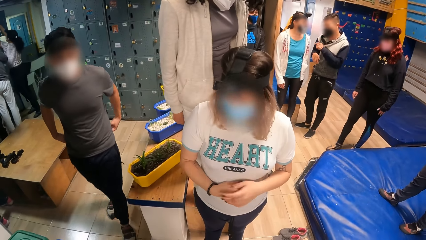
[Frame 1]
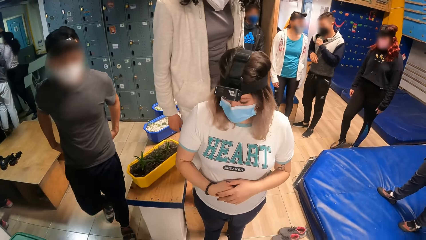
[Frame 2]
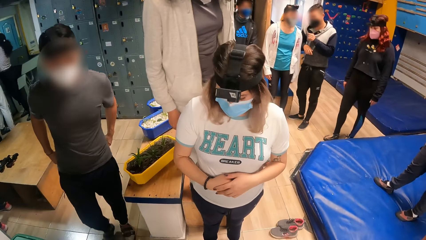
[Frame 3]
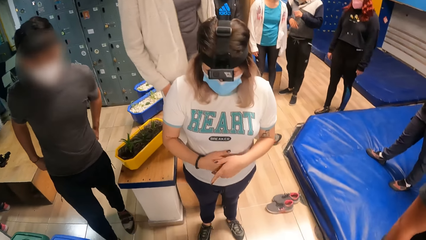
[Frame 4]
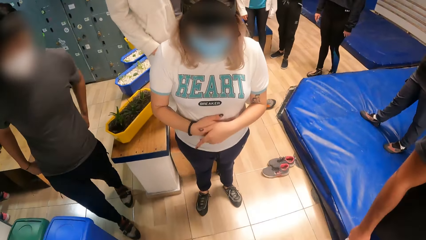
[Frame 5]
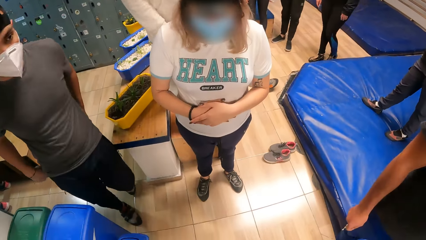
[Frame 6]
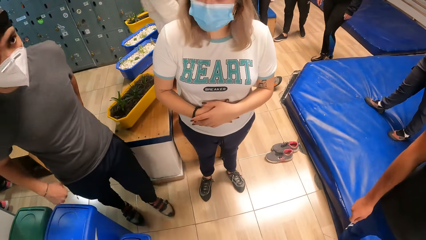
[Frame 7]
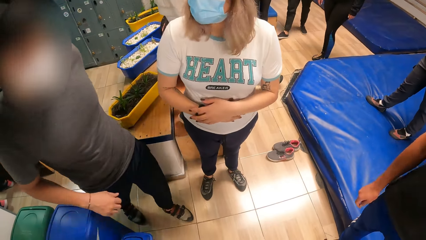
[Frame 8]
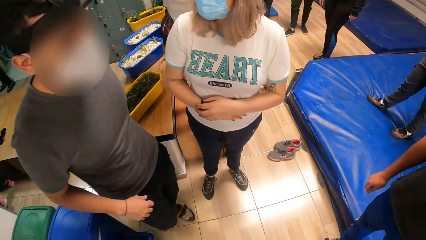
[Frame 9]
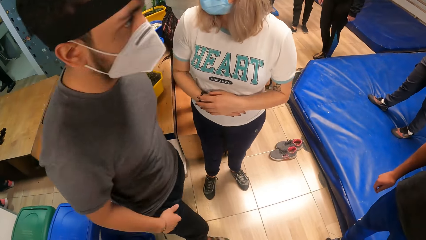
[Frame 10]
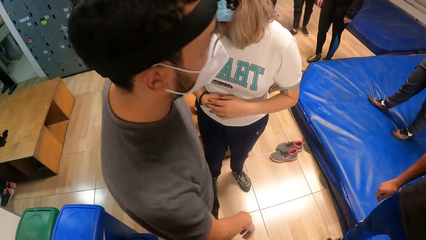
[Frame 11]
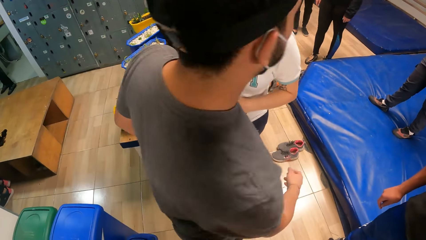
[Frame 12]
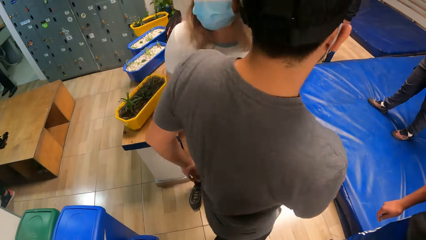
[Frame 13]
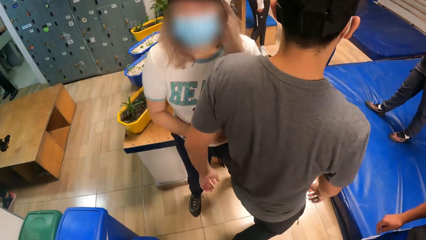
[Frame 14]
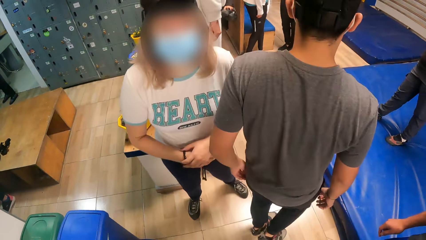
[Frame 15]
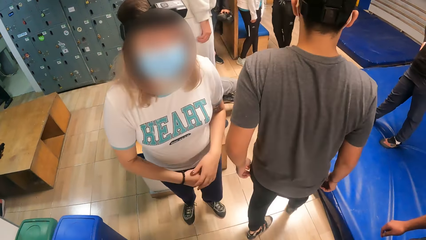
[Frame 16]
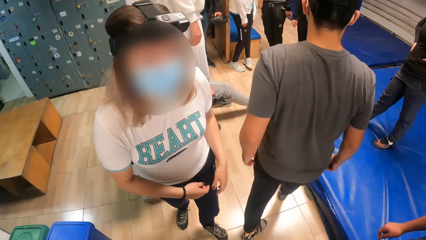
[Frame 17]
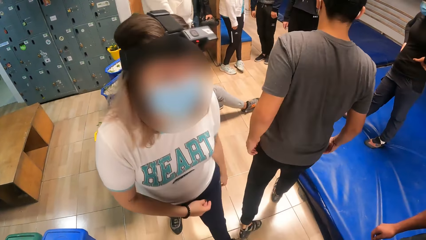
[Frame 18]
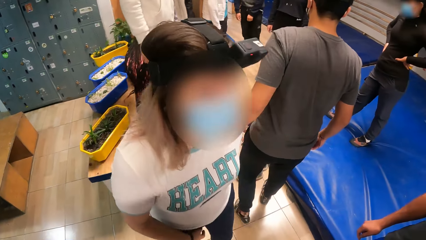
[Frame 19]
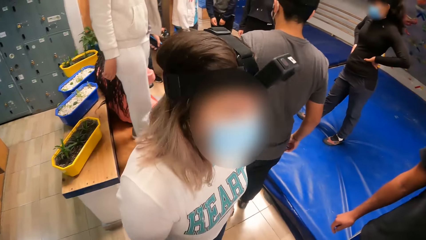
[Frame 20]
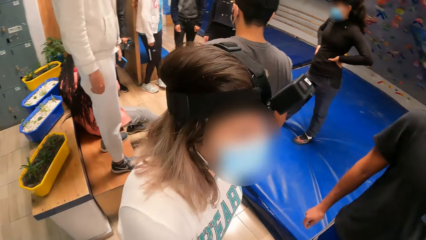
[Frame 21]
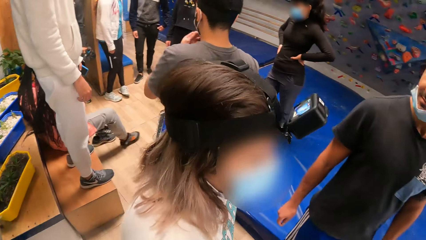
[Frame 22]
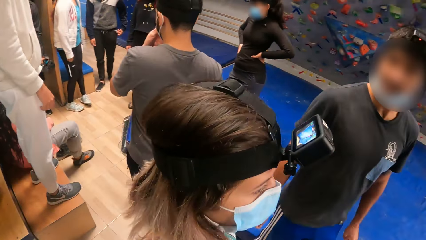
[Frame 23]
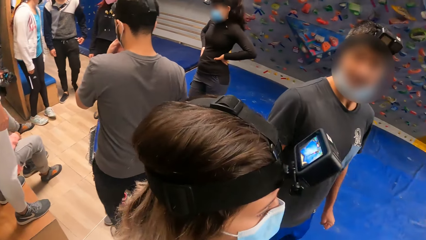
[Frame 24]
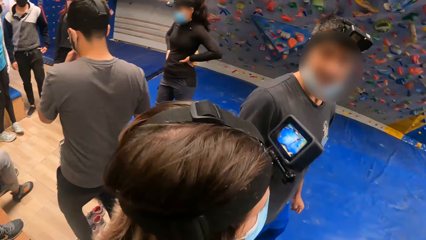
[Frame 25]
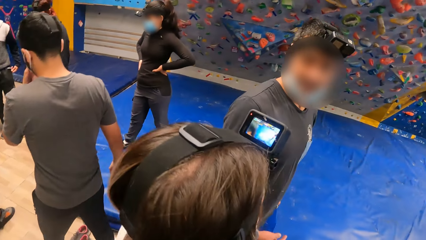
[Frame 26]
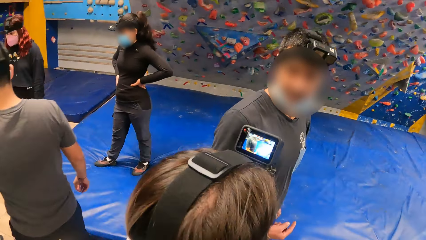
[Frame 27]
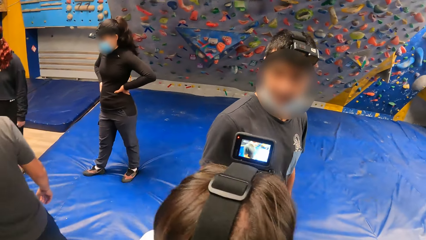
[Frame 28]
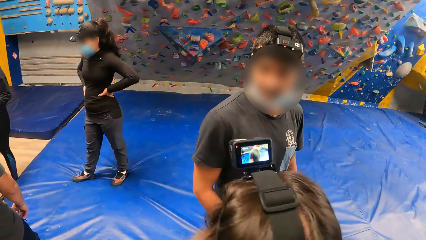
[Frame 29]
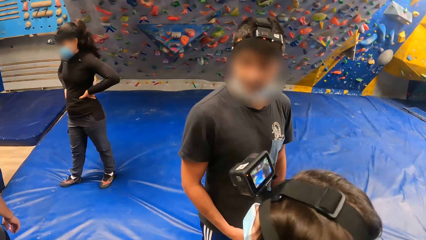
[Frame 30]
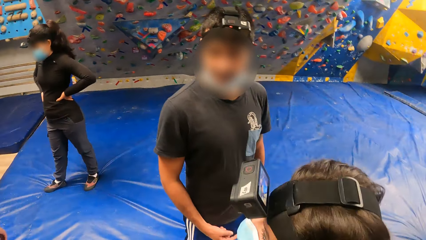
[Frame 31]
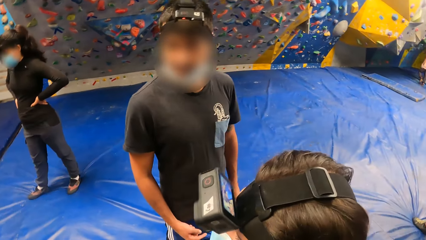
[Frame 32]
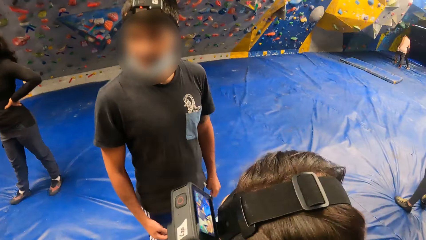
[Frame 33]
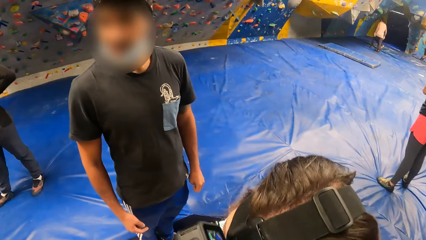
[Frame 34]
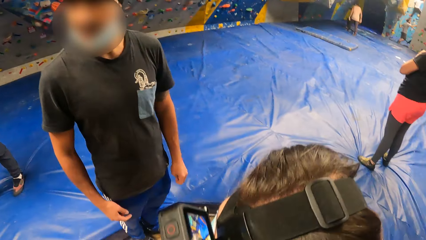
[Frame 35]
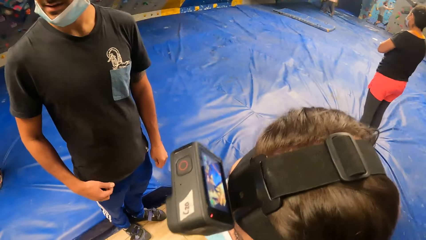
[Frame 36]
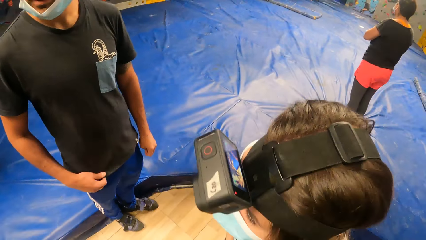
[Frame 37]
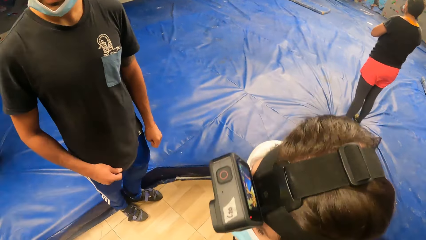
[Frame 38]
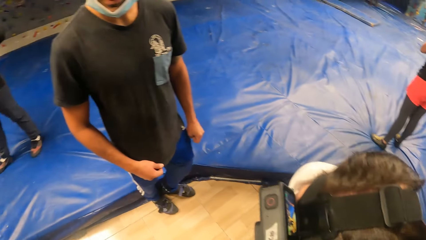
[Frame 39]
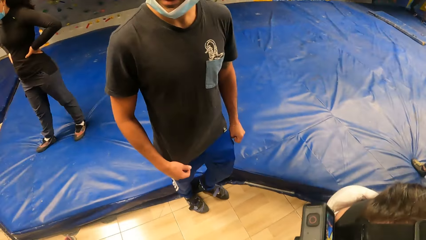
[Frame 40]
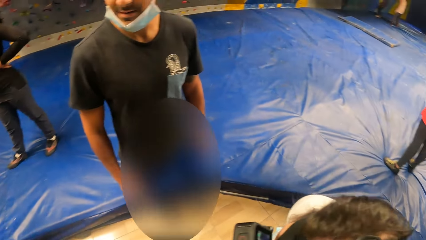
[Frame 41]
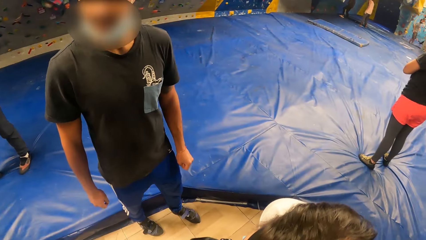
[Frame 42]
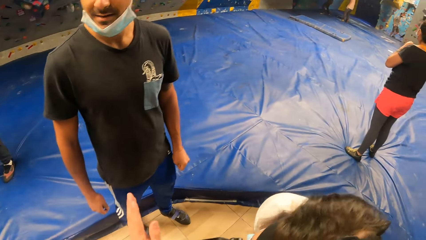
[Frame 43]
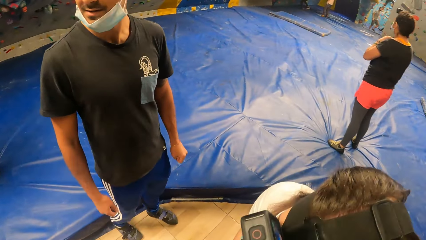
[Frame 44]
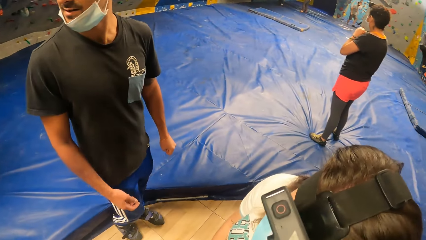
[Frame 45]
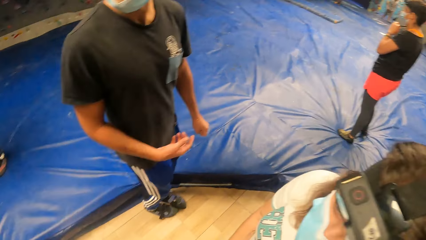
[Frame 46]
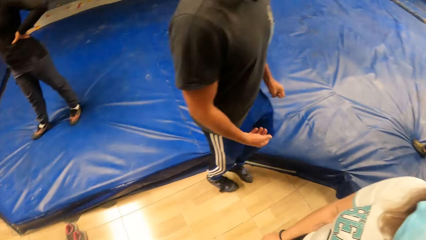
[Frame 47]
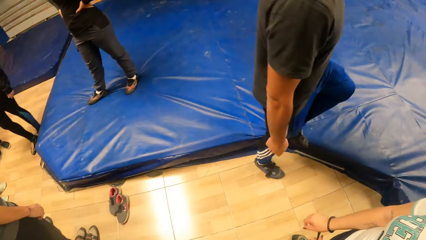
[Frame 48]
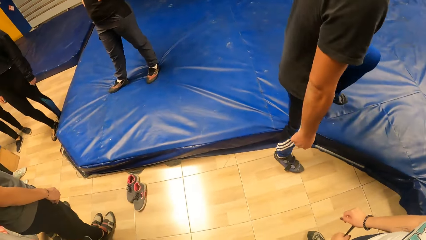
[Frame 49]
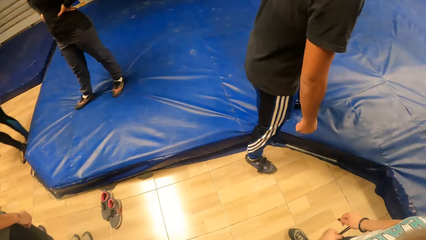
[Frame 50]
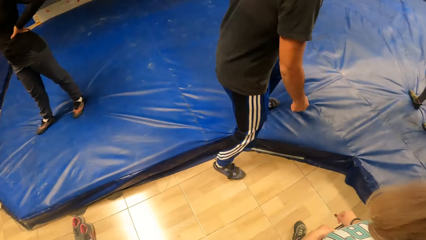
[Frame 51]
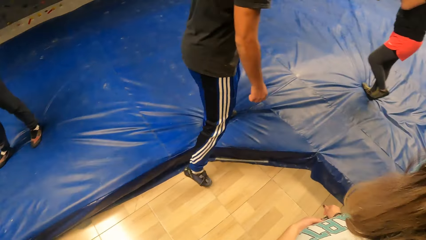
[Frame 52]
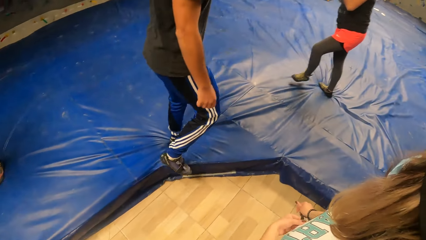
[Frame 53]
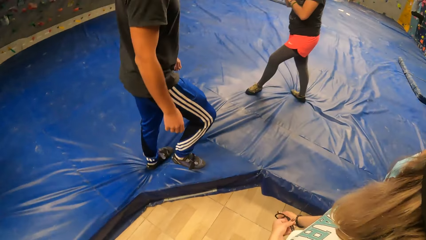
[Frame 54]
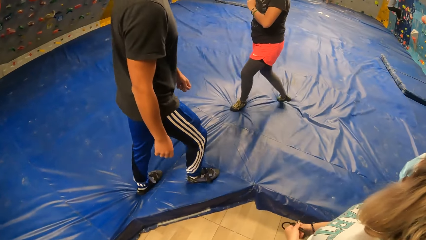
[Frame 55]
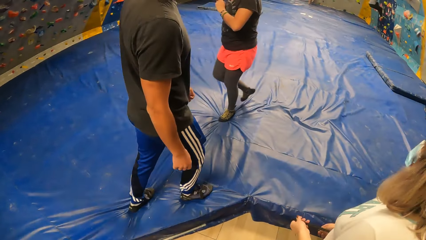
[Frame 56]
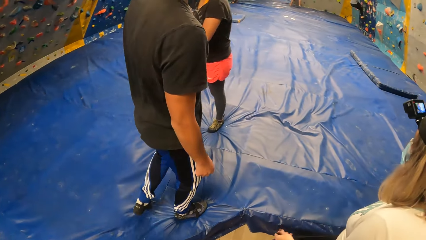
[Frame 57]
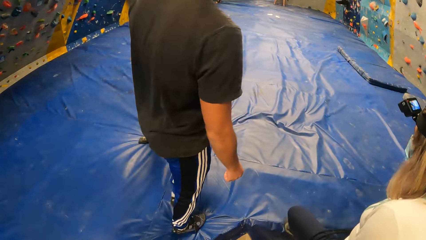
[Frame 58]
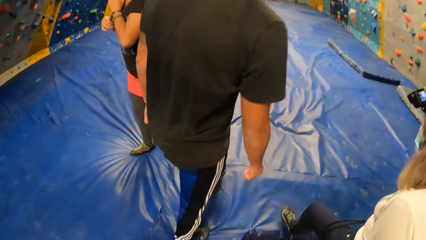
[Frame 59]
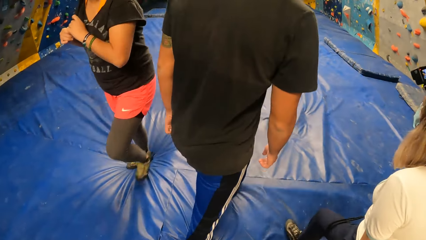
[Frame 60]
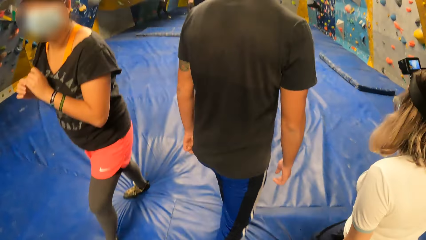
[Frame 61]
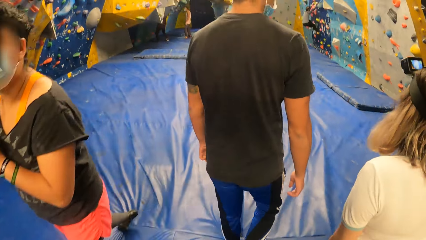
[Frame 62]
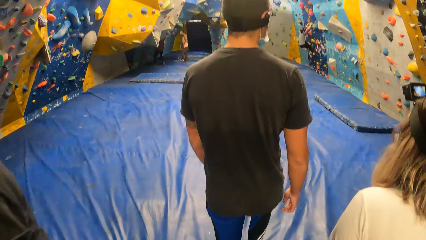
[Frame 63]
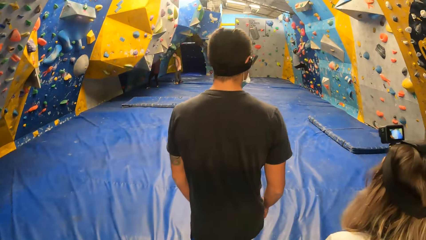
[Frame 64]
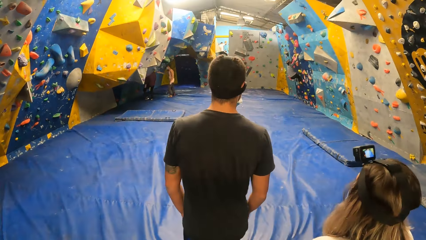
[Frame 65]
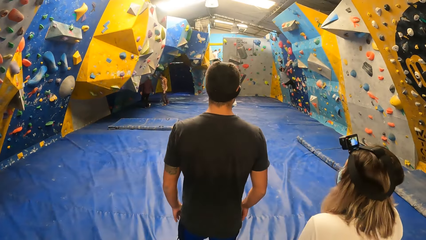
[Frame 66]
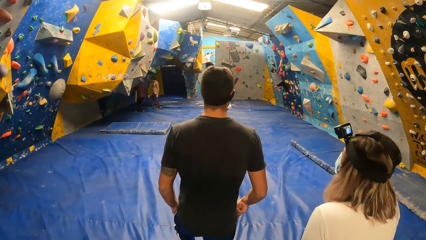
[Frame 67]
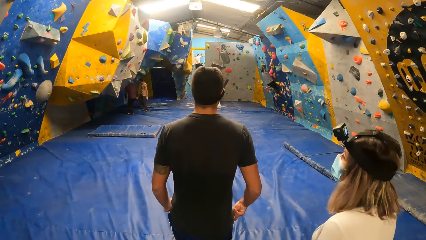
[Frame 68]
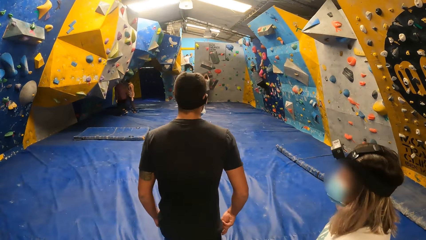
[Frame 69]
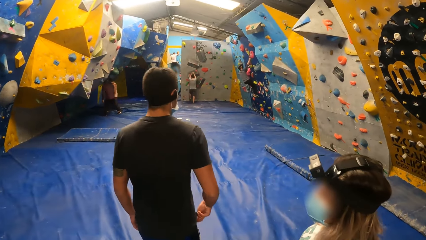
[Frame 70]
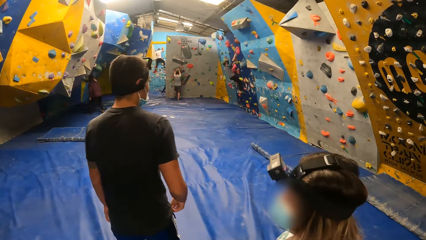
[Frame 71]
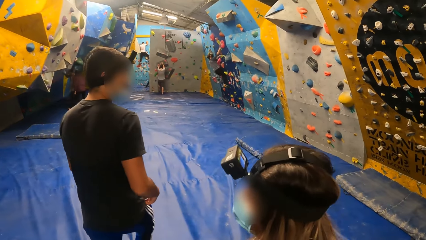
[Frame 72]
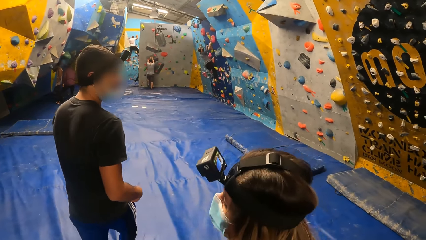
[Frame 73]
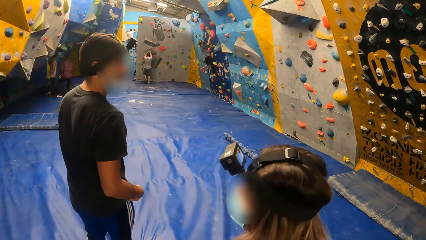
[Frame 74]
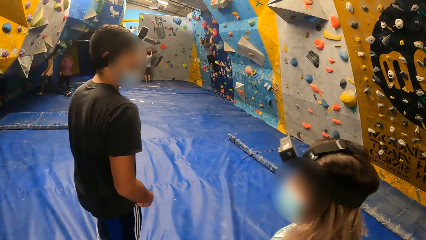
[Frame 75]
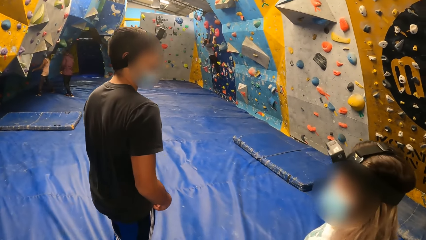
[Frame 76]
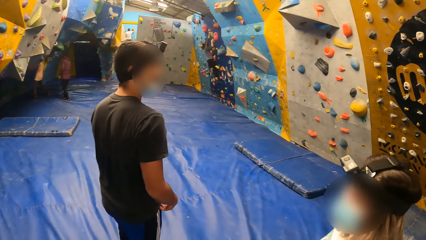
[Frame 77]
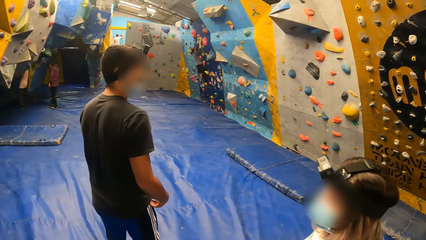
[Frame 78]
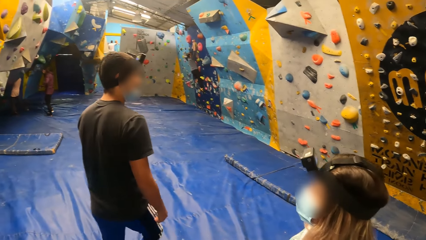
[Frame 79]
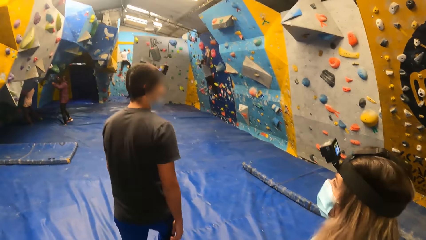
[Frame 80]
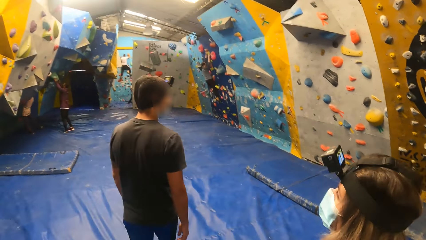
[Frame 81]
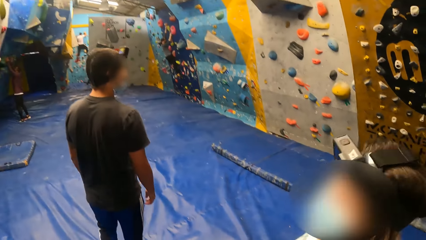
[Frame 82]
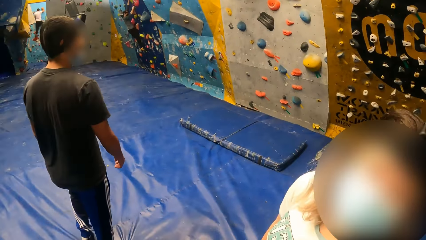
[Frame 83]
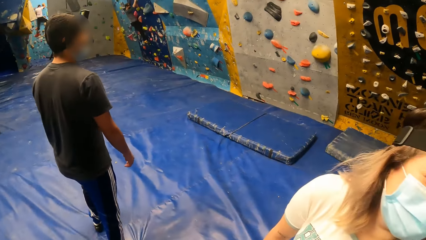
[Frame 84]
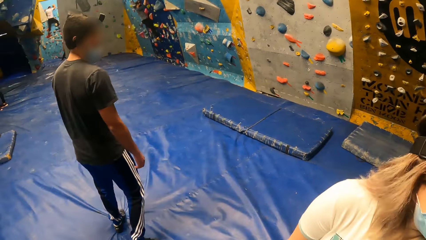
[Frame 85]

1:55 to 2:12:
A person gestures with her hands. The camera wearer walks away. They look around. They do a hand movement. A male climbs on the blue surface. The camera wearer walks around the climbing area. A female looks at the camera wearer. The camera wearer walks around the climbing area.
